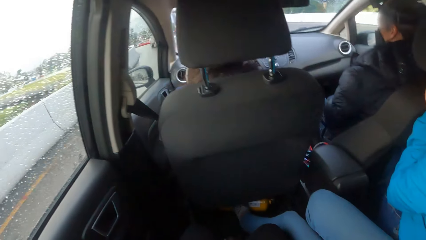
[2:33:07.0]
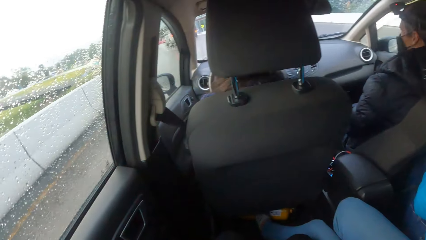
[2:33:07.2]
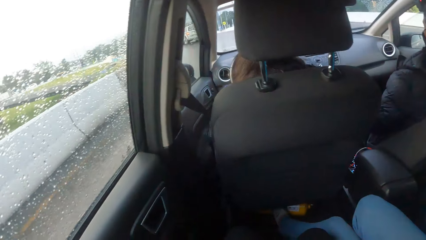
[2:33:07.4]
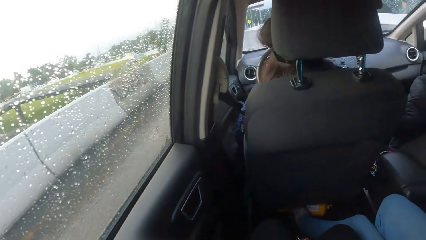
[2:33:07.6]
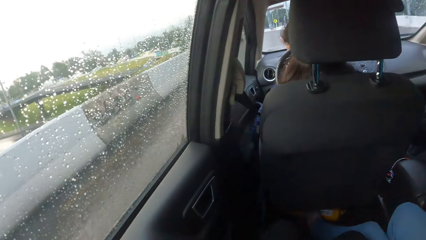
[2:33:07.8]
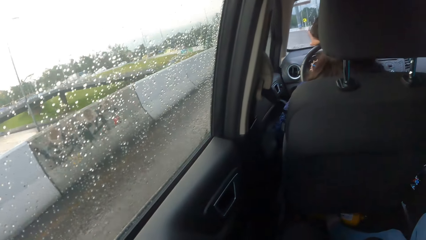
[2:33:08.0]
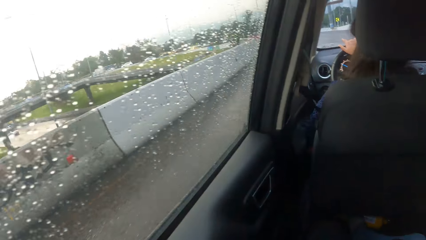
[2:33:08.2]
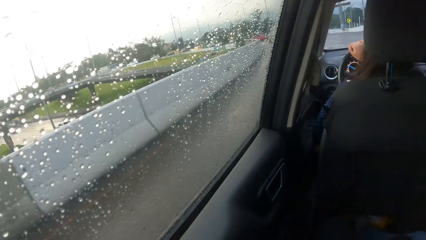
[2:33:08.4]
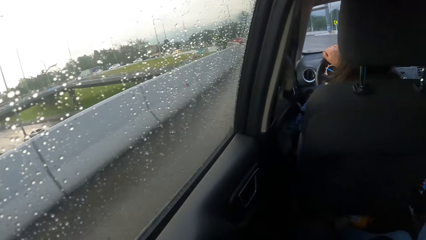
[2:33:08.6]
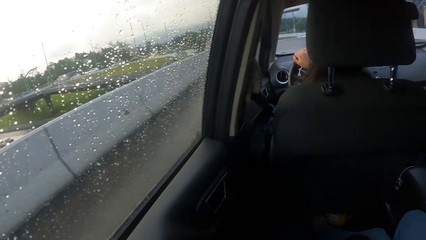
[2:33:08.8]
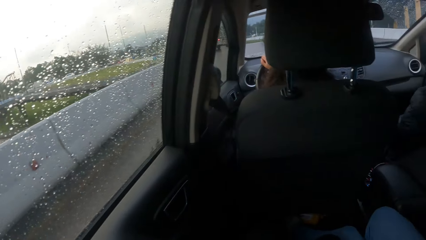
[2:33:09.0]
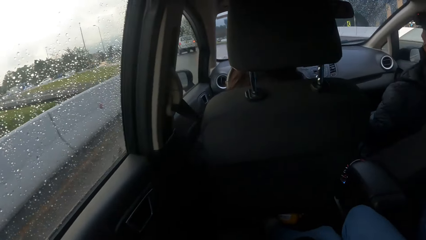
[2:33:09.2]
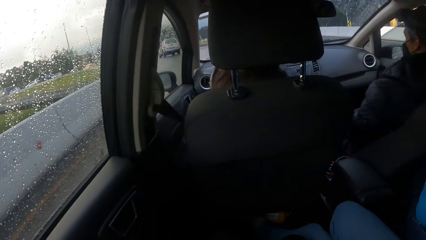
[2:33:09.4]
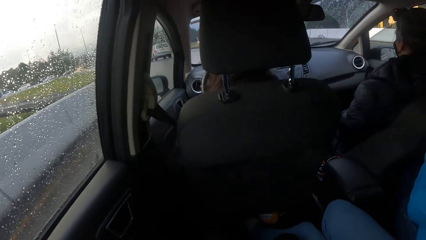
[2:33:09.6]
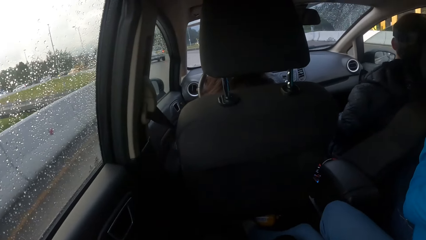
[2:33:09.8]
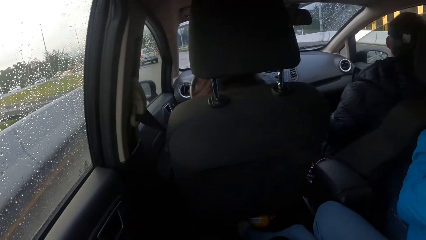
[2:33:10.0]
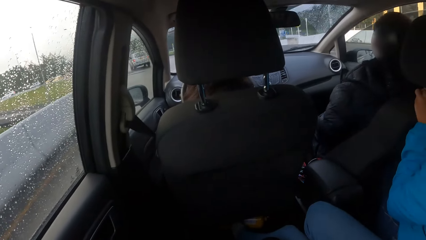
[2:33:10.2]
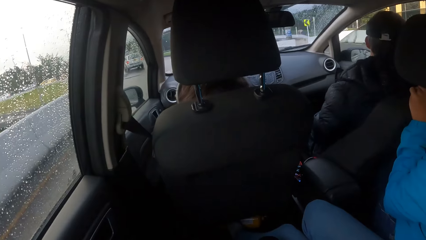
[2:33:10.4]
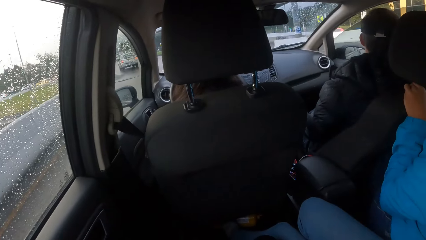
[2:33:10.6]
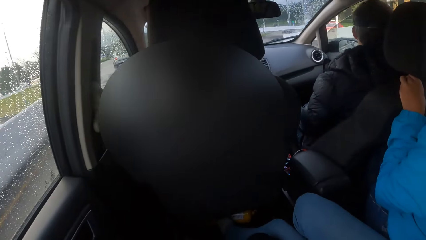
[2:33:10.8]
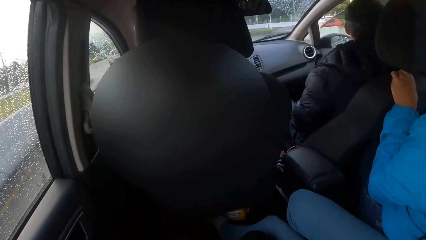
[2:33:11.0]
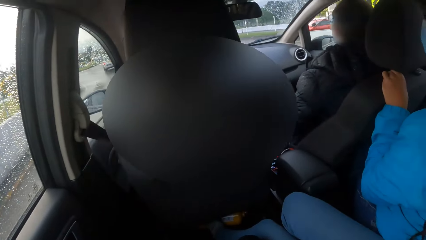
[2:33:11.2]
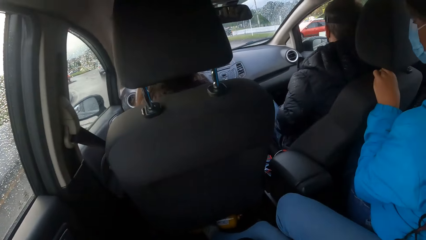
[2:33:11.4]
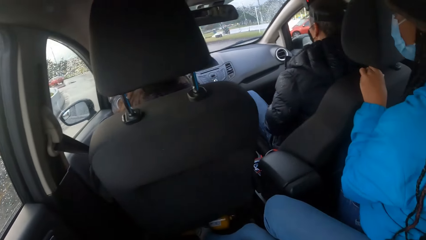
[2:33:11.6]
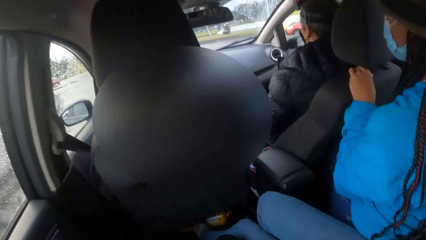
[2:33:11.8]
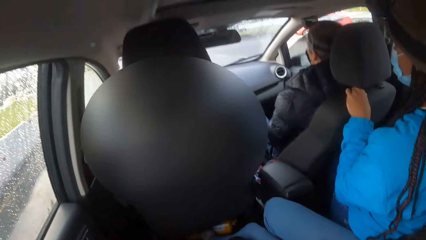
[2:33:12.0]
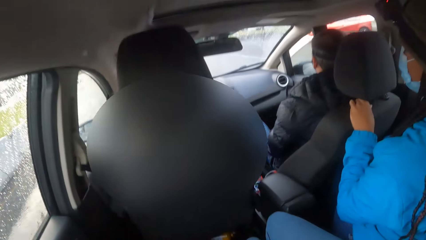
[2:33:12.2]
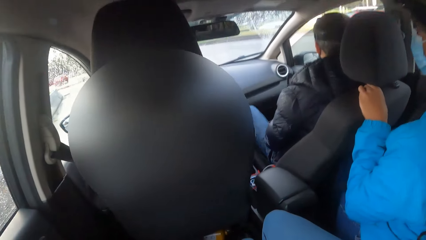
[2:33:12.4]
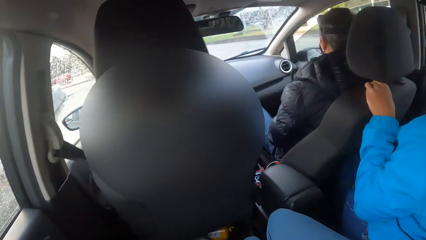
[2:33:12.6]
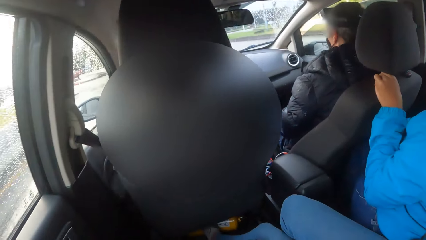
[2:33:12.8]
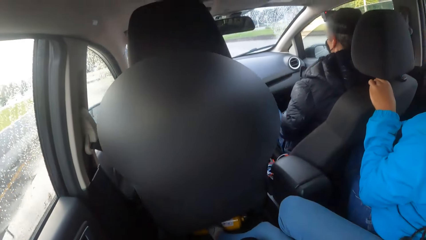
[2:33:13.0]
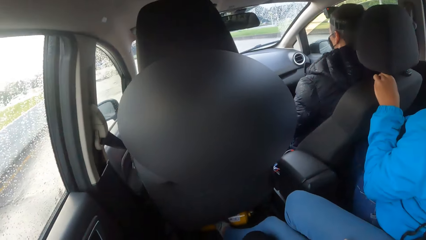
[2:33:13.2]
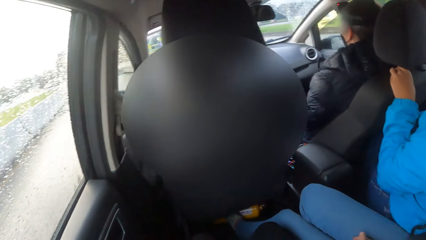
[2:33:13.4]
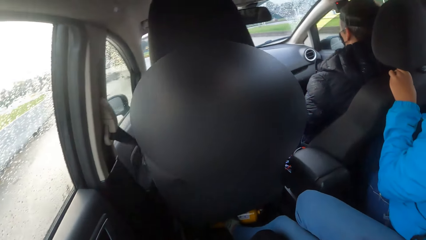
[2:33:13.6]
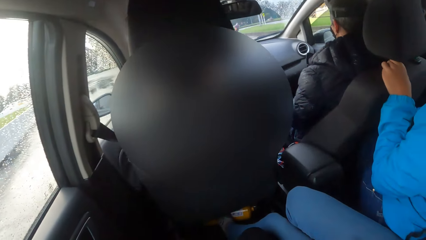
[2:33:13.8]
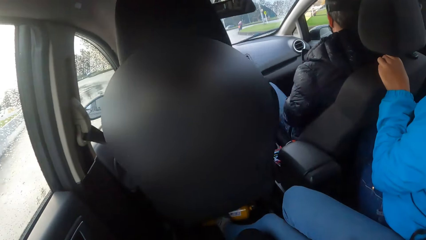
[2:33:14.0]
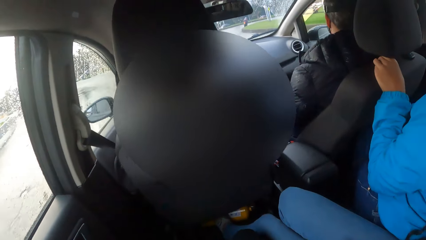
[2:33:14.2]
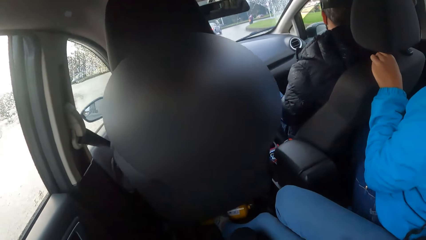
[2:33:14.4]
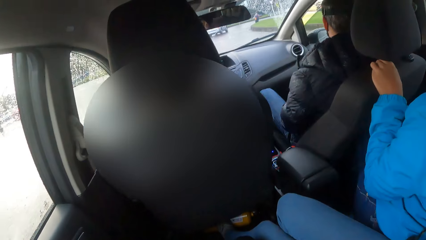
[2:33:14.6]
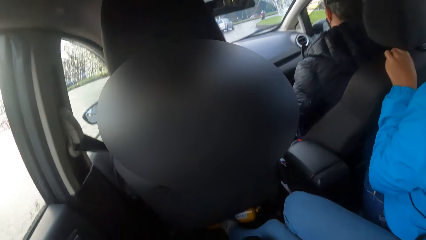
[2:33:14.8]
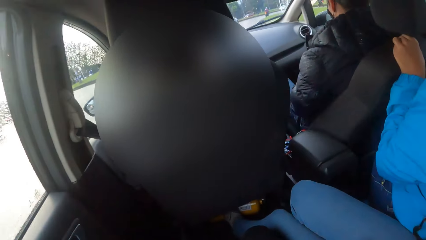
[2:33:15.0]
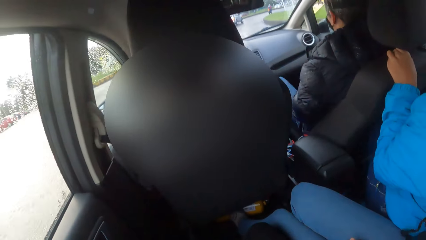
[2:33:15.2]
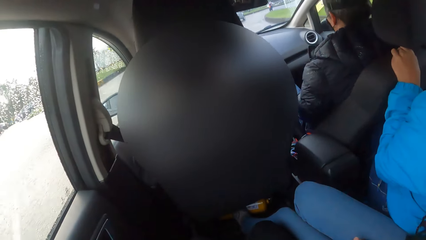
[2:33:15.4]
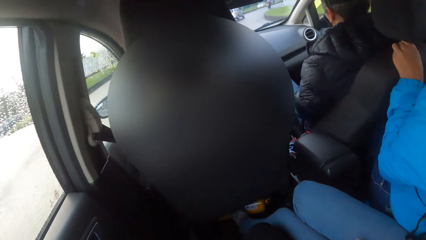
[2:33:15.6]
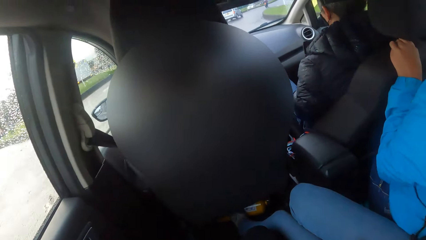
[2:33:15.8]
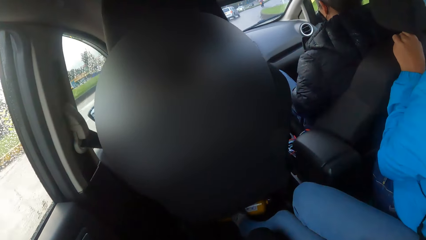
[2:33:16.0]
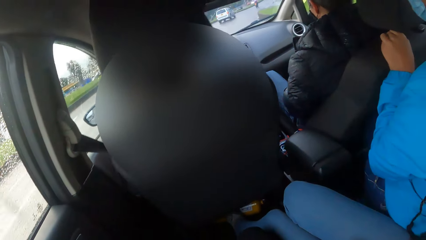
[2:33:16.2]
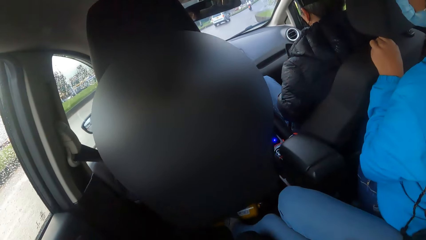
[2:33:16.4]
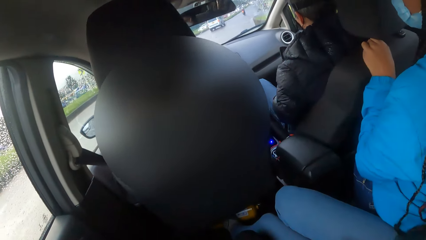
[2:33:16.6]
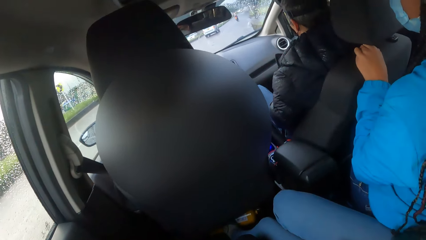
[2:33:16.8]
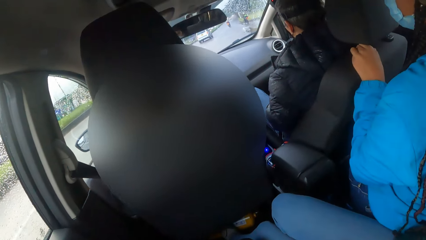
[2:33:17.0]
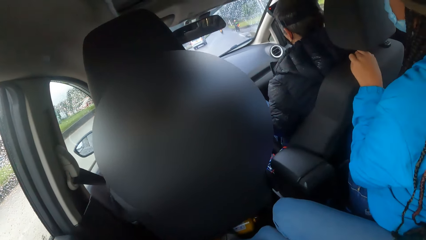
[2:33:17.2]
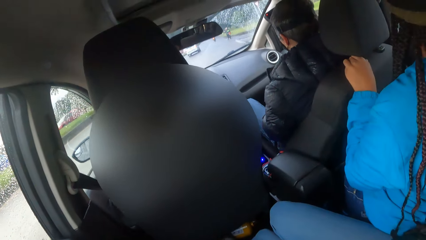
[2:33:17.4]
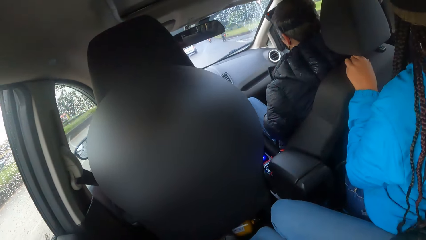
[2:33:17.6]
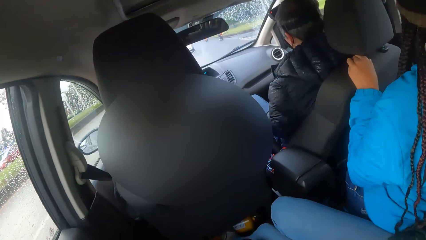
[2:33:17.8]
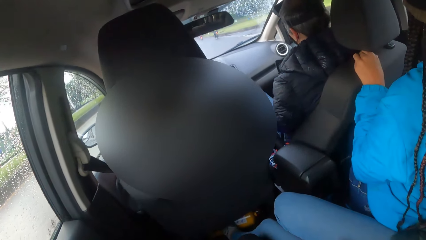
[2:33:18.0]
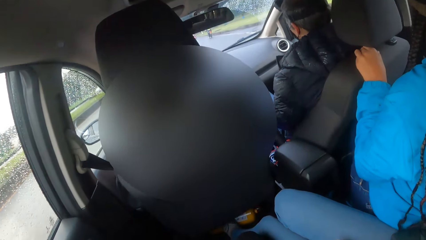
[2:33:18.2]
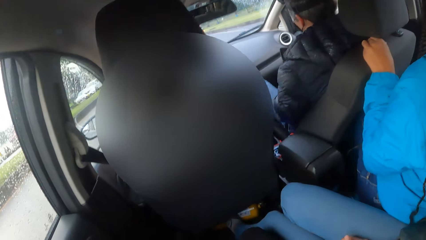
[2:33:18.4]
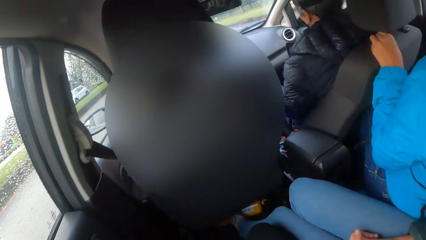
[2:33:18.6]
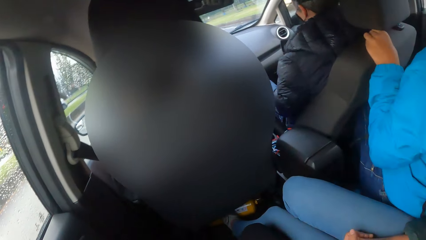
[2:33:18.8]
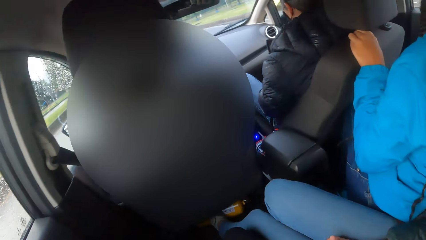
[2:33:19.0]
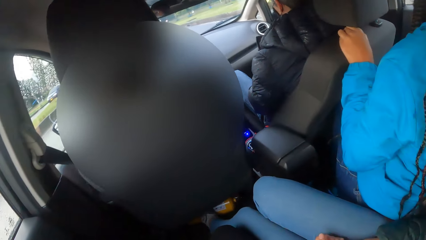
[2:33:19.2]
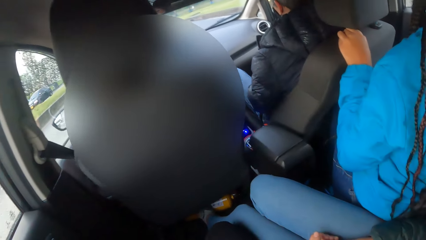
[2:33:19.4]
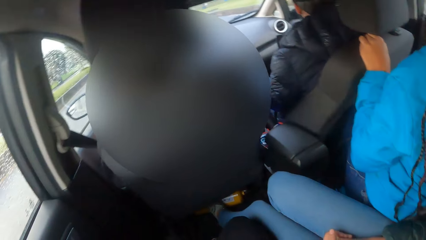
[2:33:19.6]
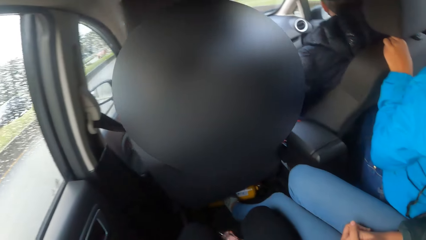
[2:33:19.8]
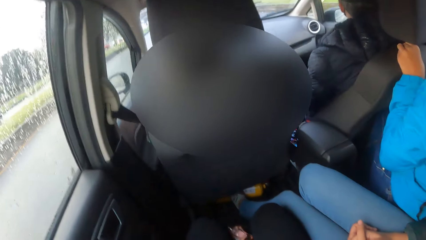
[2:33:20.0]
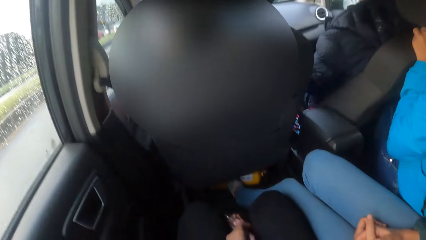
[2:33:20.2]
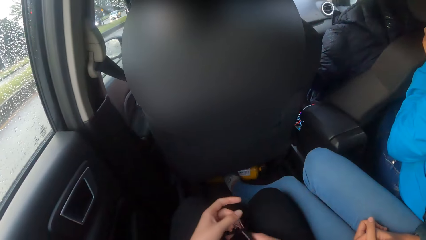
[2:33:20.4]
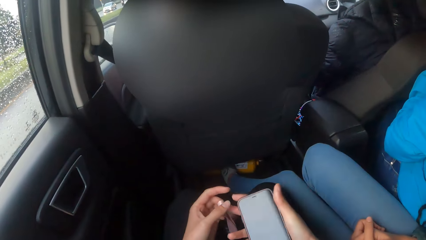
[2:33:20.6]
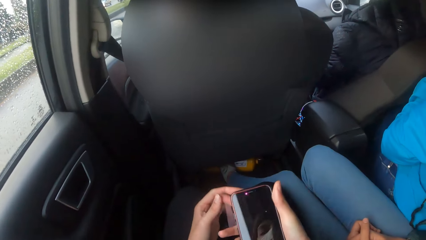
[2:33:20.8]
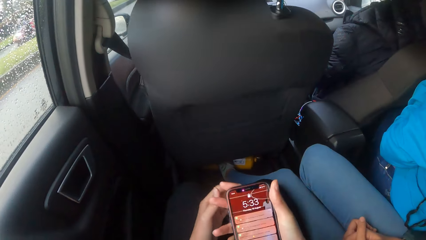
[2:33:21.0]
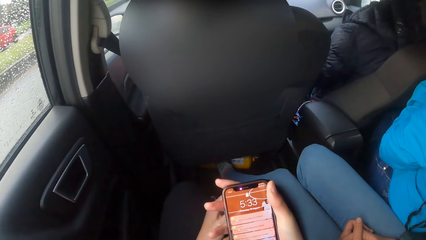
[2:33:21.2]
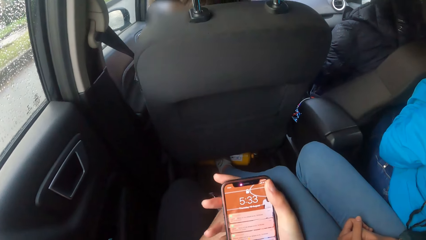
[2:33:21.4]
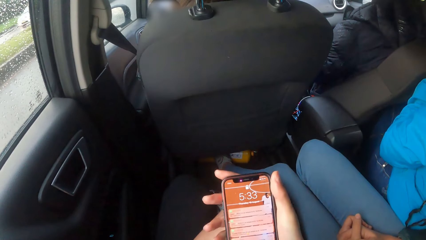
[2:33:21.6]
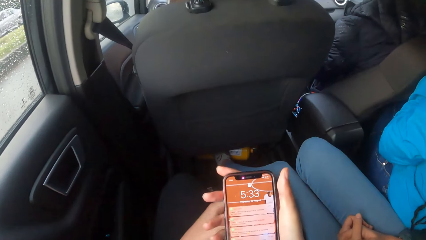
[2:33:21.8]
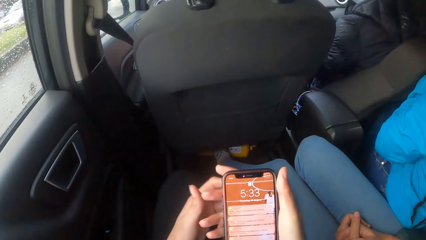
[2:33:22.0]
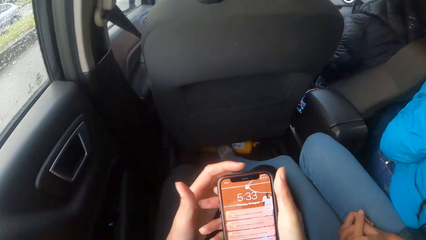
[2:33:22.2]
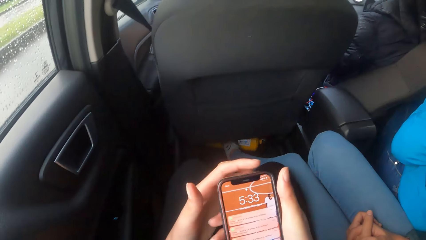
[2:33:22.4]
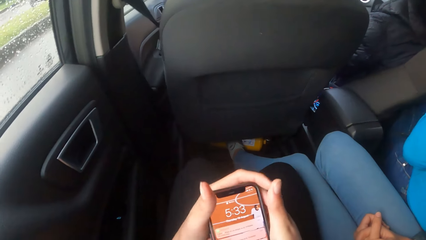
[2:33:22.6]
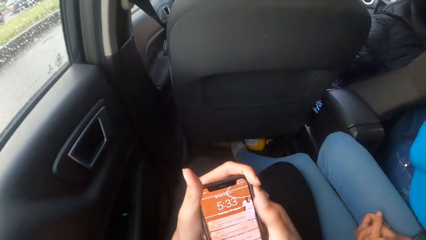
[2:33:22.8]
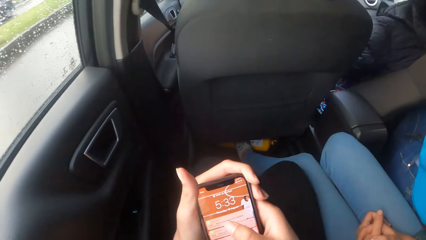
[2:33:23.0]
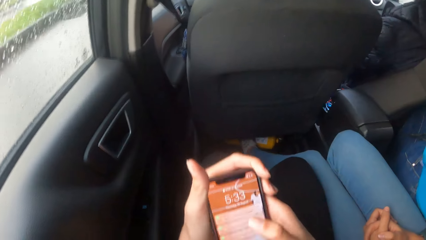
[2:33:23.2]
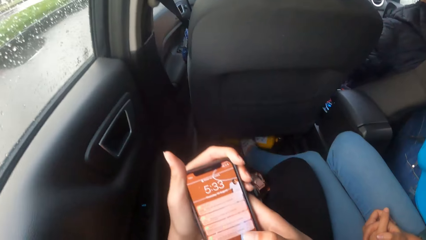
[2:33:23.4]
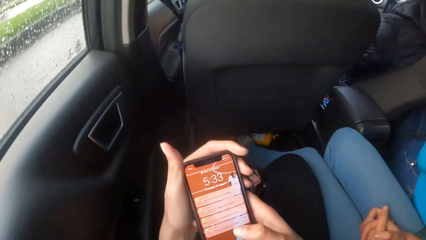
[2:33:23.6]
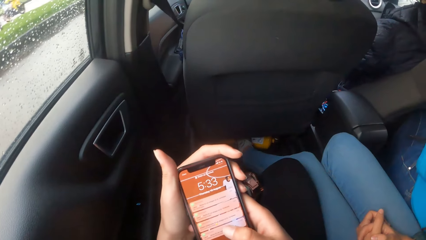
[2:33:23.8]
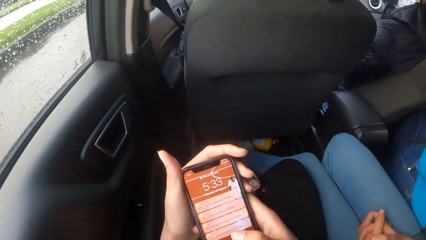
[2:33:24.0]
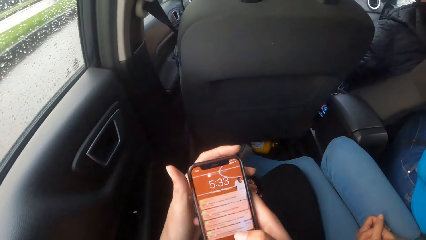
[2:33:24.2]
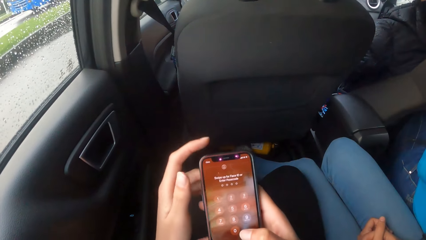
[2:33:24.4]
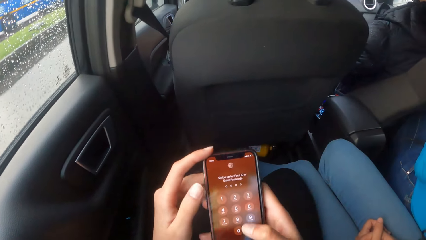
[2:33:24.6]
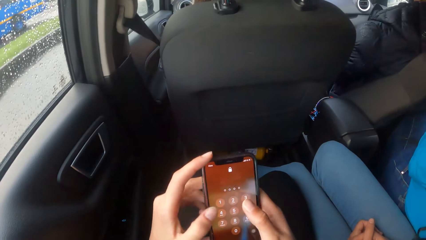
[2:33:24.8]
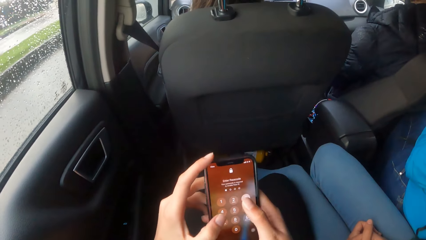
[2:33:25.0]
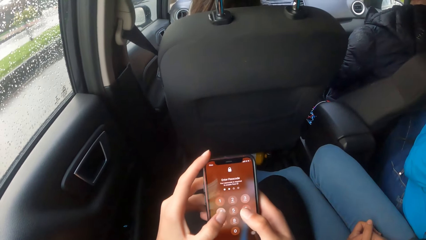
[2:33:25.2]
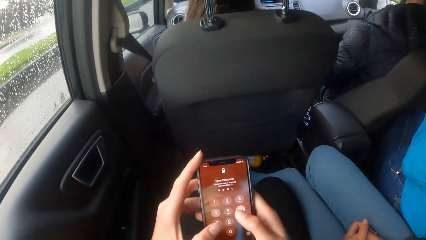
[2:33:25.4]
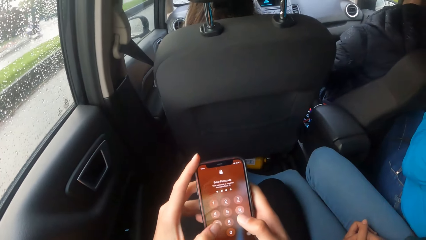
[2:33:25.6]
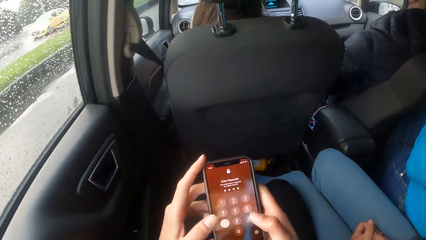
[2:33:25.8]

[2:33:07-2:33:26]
The camera wearer takes out a phone. Some cars drive past the car the camera wearer is in. The camera wearer operates the phone with both hands.
